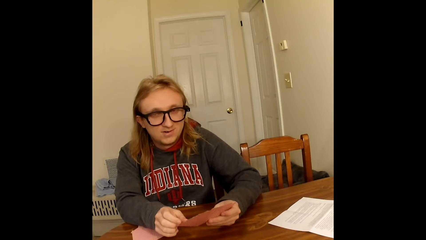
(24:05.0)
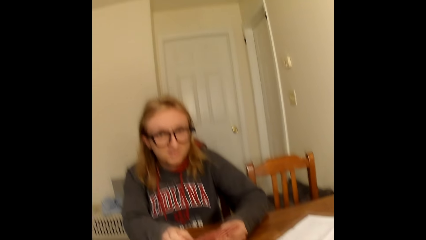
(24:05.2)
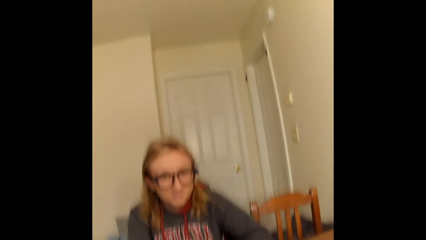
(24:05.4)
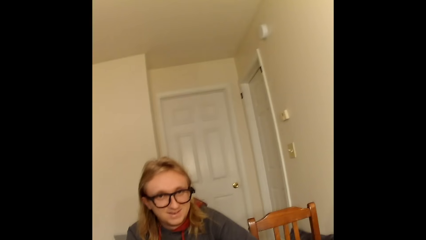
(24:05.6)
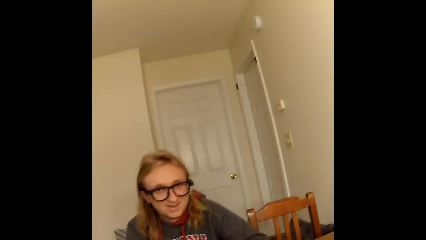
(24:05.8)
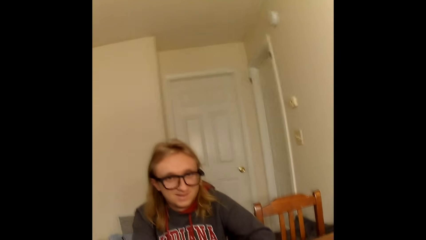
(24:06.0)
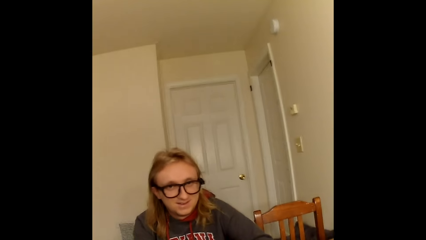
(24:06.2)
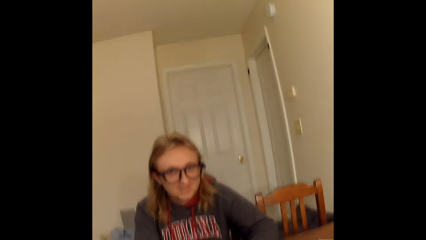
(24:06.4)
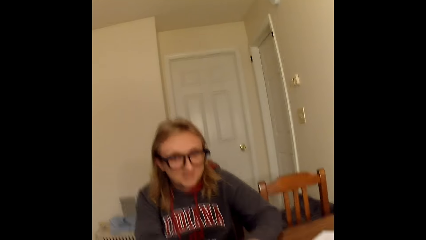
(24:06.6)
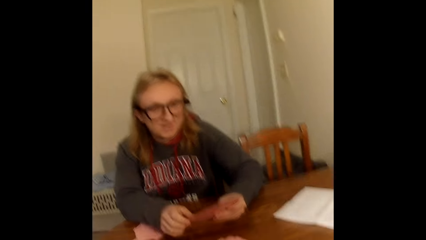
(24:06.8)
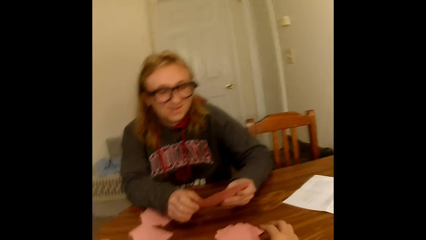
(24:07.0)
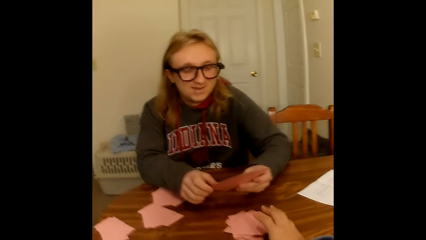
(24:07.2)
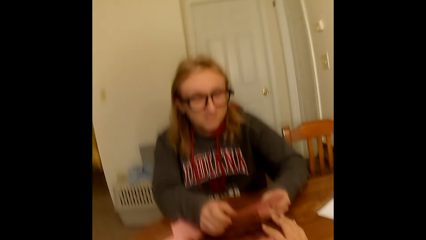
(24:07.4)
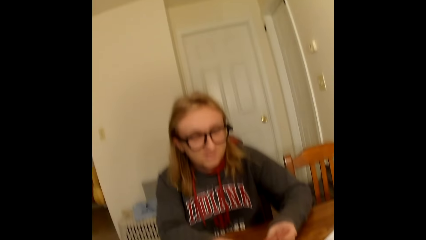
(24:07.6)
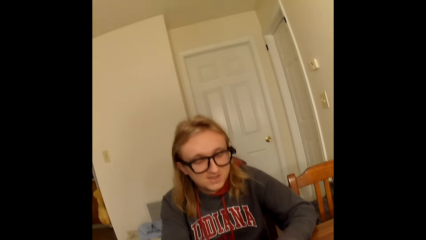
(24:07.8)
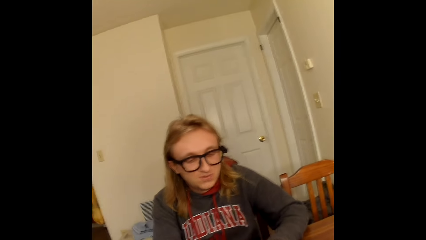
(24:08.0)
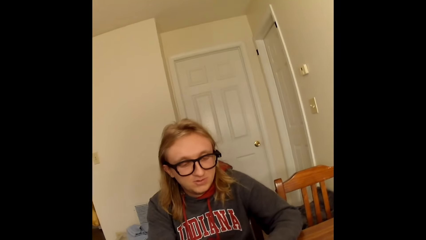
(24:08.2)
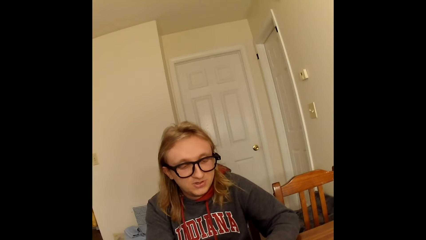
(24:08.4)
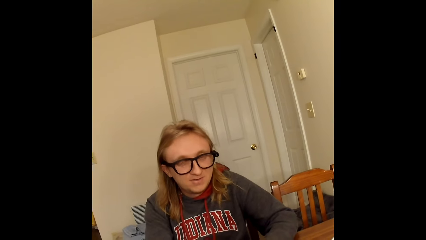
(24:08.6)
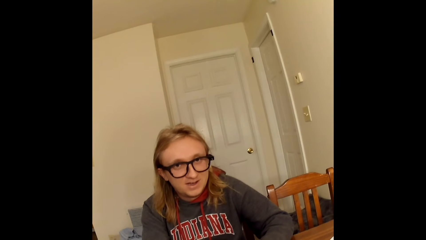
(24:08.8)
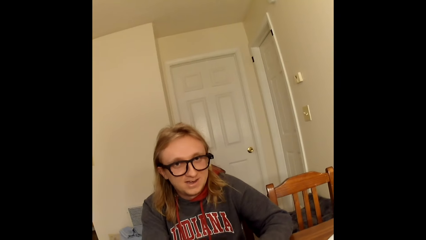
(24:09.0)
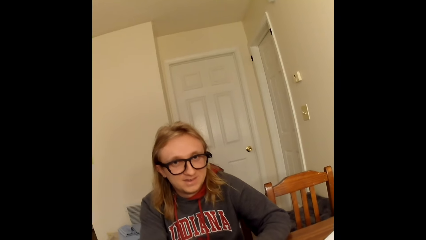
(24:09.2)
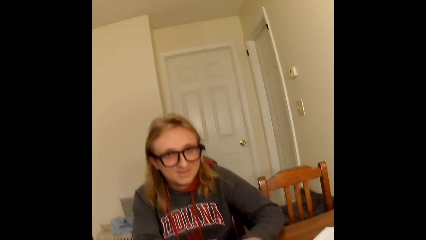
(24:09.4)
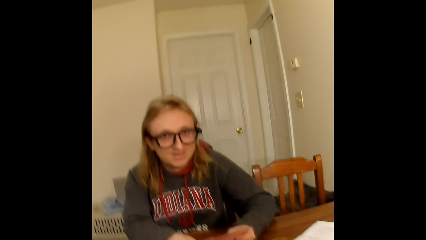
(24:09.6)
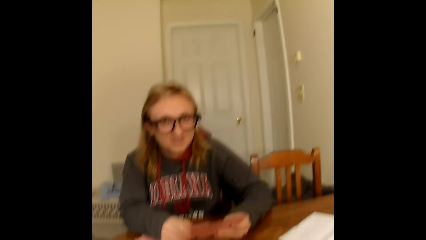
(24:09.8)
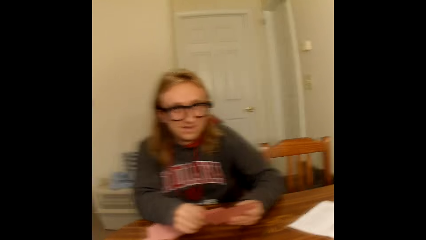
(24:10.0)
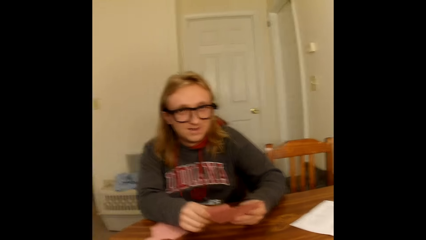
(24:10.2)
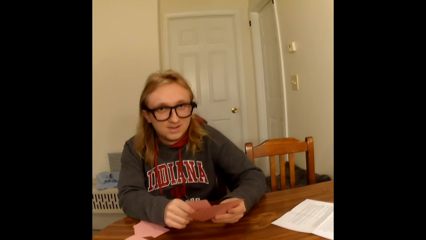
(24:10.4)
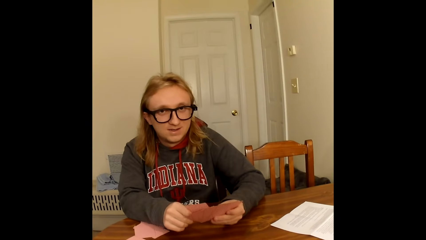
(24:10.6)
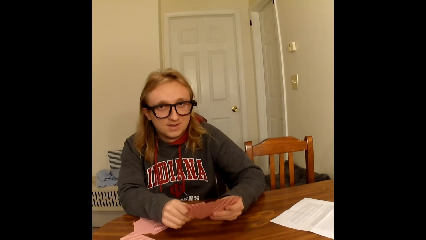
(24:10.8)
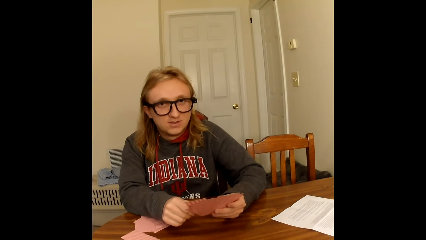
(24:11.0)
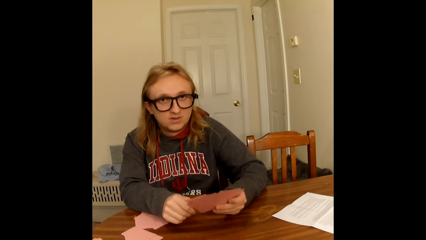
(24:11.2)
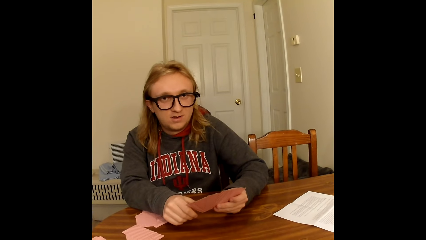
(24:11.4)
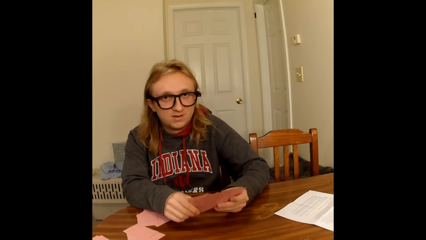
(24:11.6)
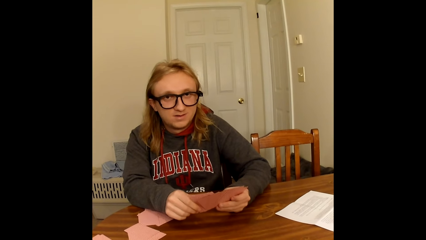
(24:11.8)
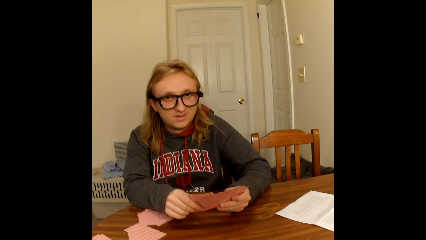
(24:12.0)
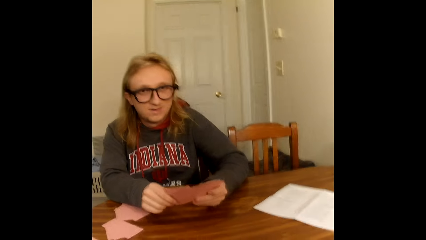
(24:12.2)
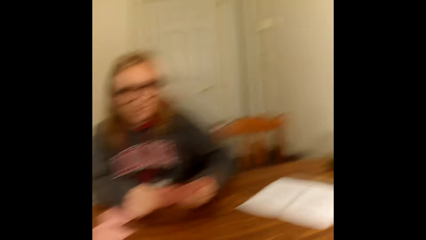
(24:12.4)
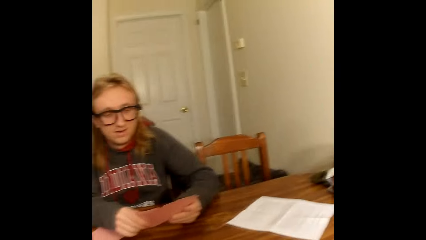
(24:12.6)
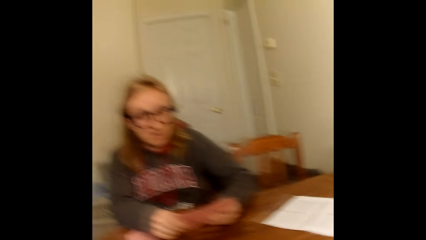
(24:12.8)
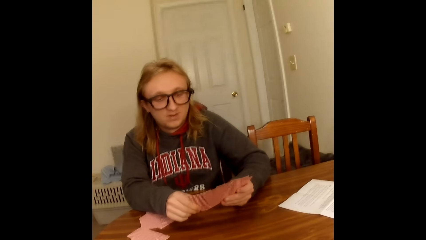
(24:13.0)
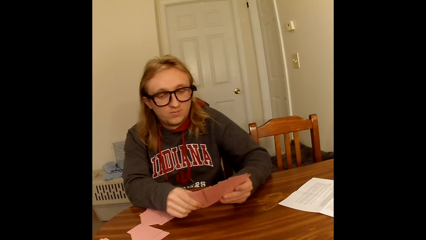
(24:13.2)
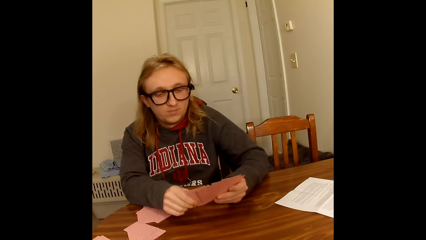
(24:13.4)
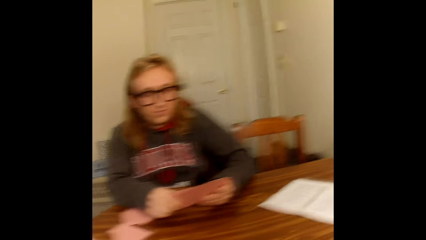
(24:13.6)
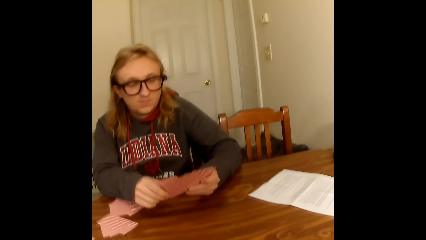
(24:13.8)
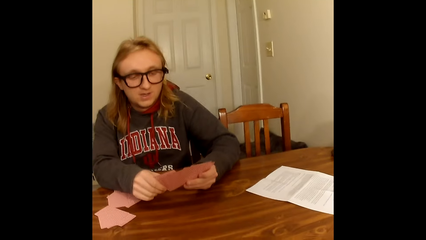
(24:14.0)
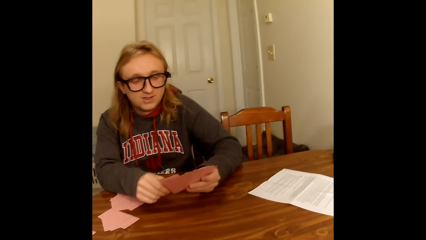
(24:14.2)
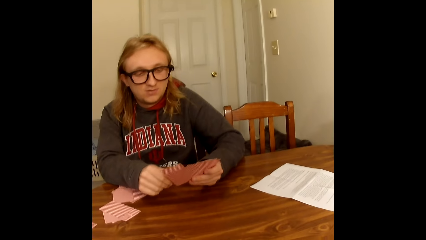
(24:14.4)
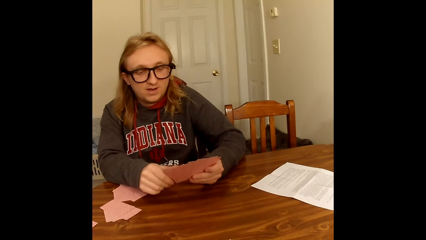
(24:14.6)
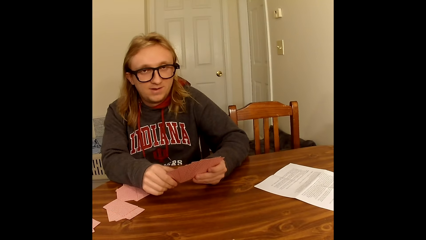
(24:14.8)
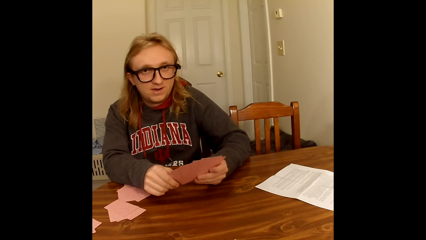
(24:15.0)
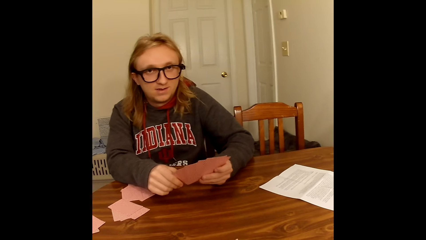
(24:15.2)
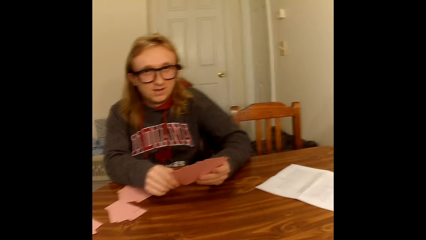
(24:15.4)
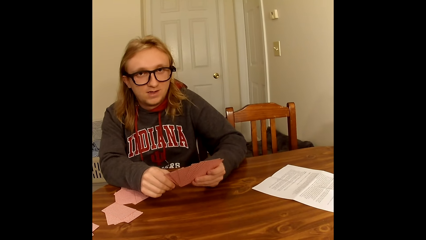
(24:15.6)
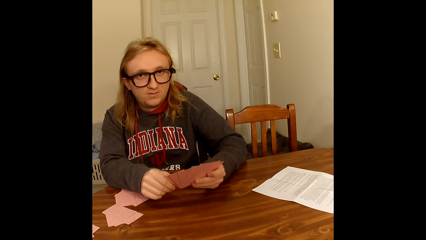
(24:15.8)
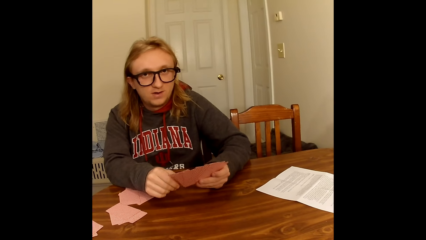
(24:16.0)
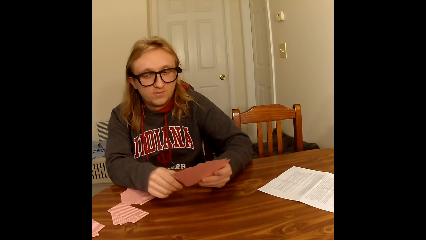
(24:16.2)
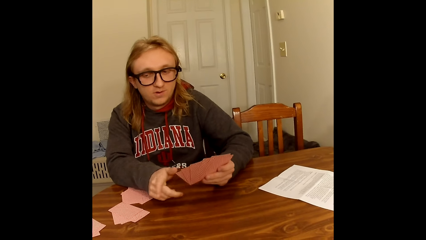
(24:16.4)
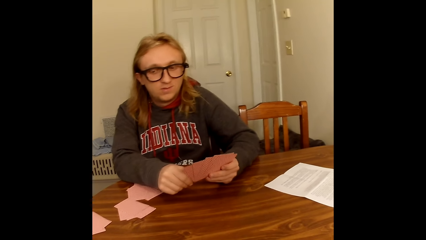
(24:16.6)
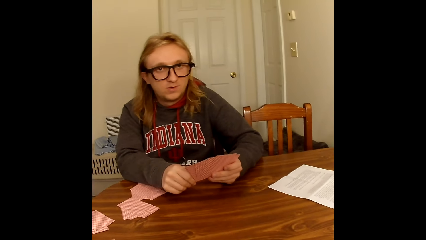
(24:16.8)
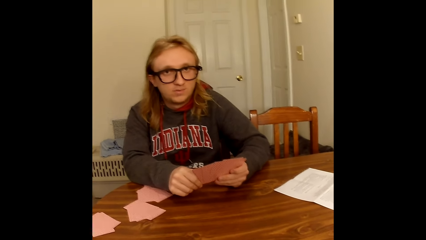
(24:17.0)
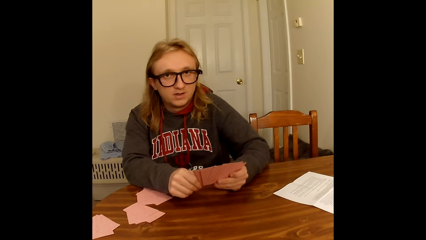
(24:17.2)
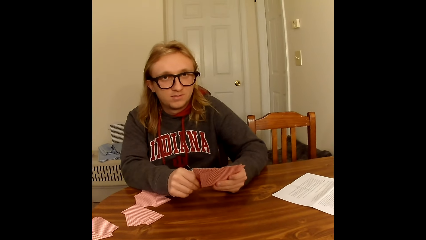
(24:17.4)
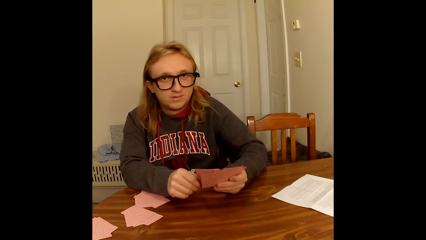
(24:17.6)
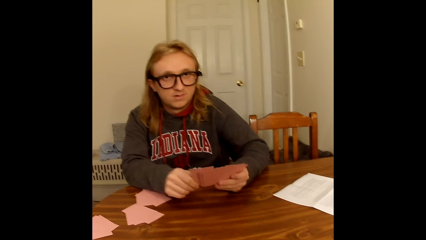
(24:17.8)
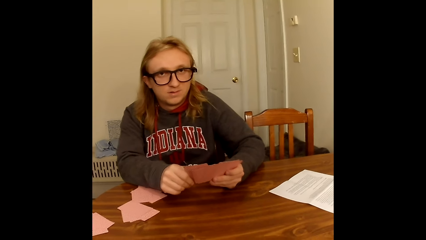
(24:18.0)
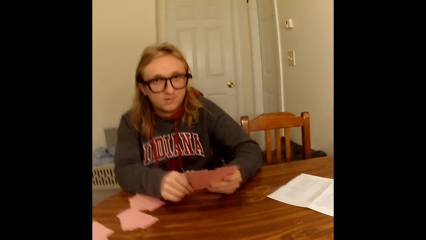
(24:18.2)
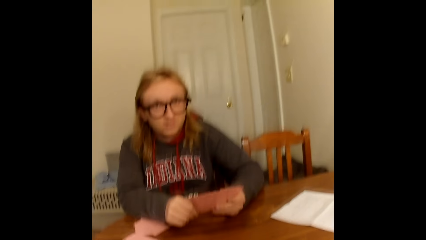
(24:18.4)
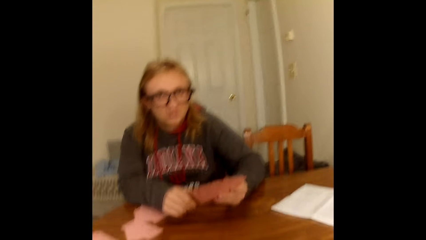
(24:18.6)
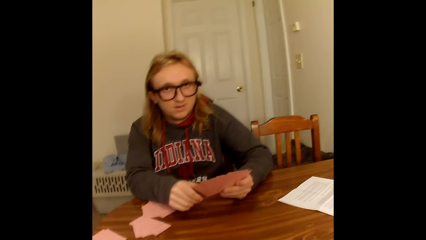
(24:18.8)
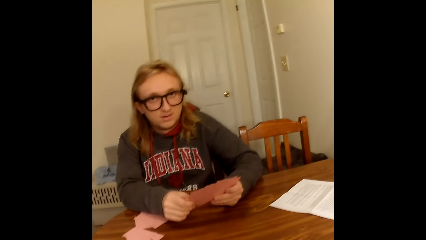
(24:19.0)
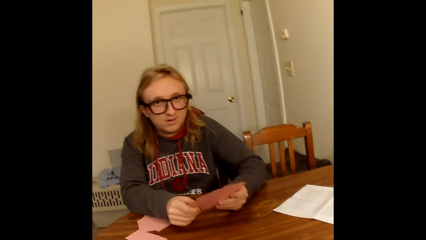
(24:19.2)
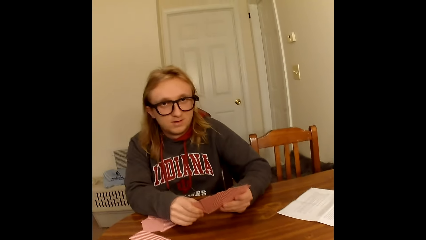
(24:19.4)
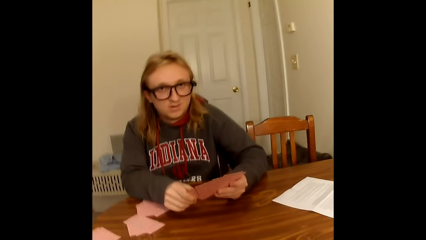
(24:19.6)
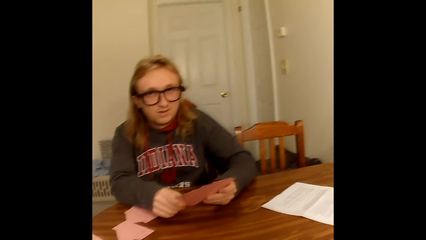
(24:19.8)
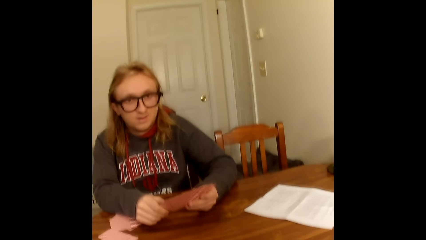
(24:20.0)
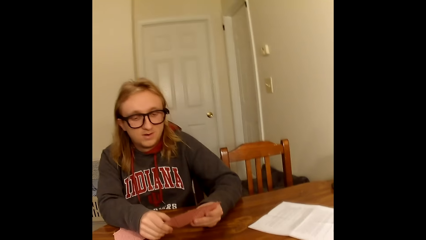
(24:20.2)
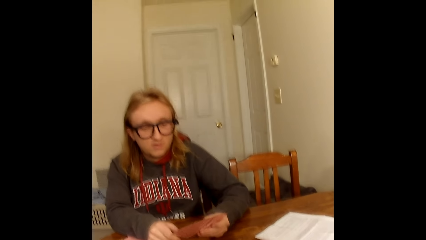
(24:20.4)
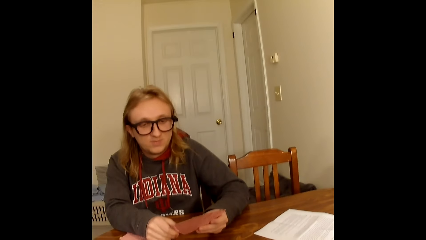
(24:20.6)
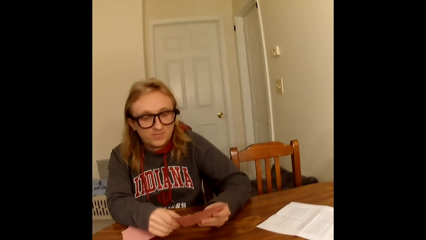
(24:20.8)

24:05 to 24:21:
The camera wearer converses. A man converses. The camera wearer converses. The man converses. The camera wearer converses. The man converses. The camera wearer converses.
